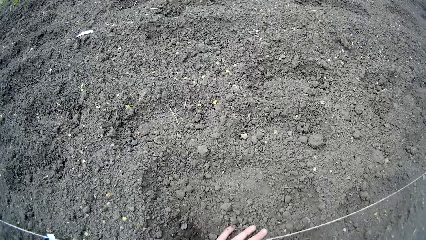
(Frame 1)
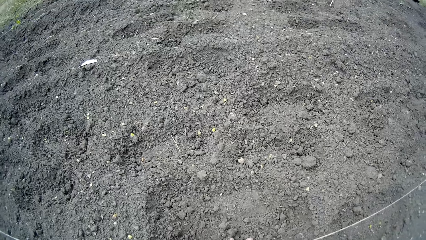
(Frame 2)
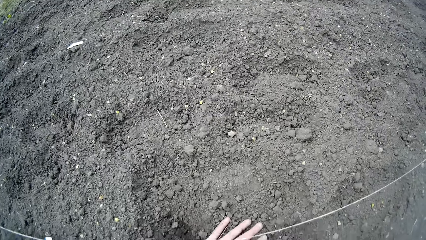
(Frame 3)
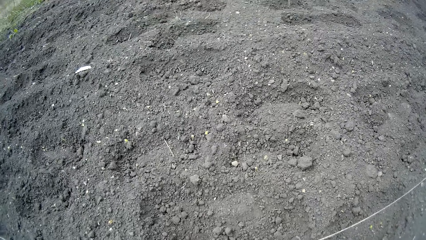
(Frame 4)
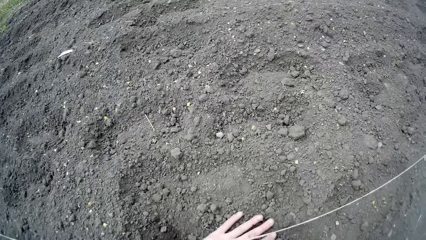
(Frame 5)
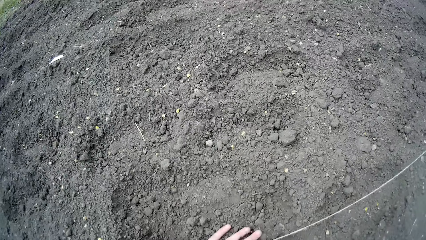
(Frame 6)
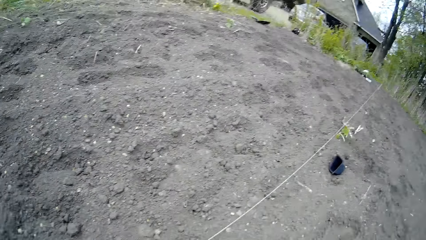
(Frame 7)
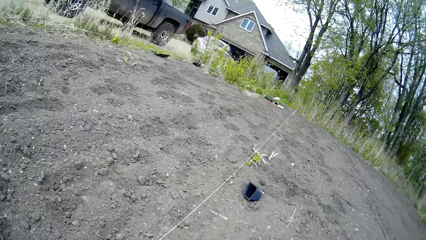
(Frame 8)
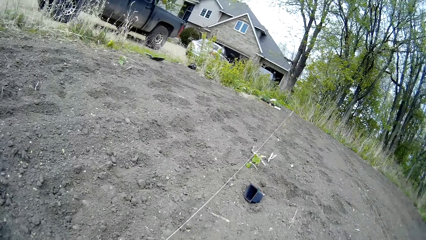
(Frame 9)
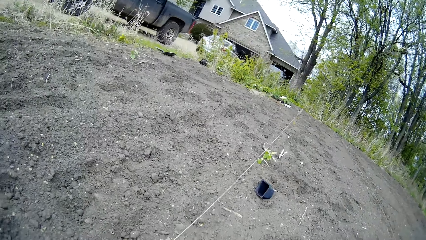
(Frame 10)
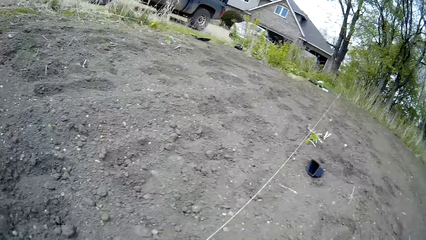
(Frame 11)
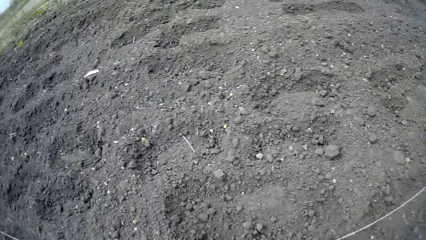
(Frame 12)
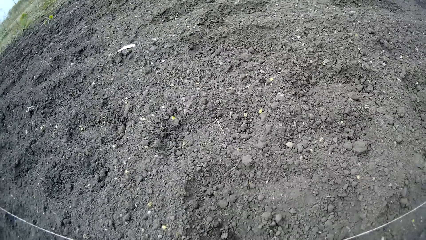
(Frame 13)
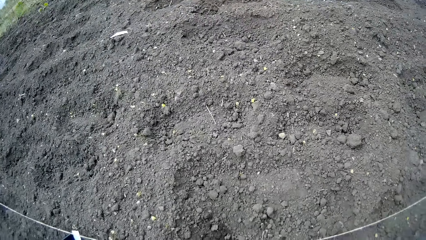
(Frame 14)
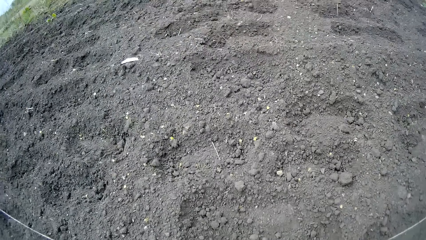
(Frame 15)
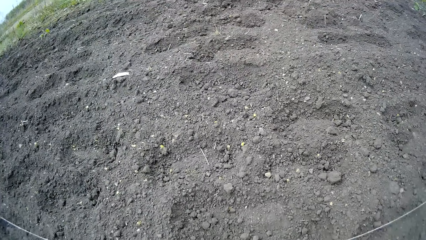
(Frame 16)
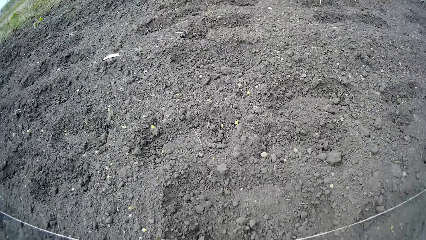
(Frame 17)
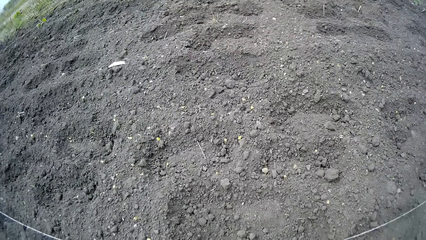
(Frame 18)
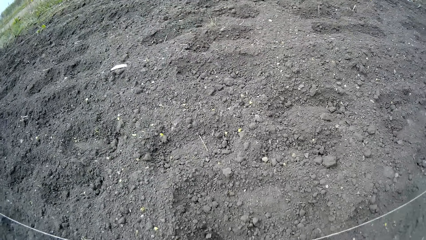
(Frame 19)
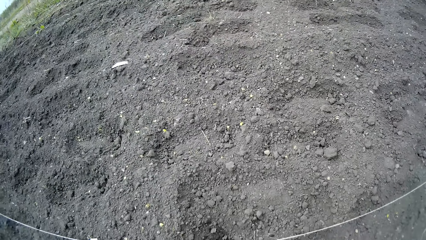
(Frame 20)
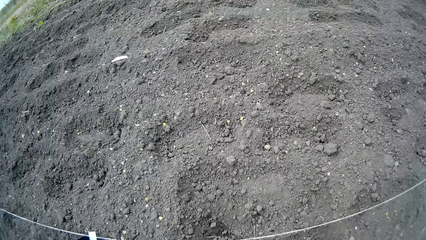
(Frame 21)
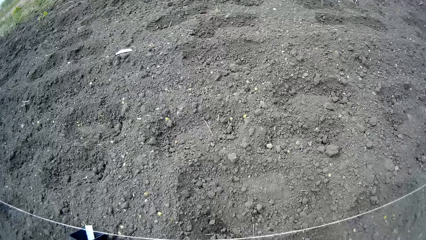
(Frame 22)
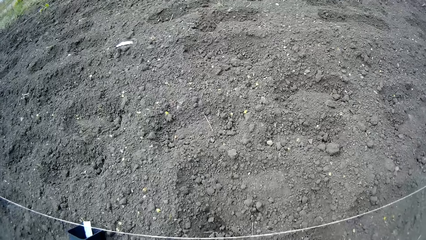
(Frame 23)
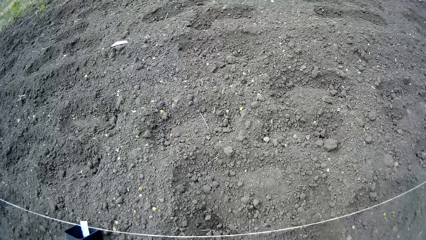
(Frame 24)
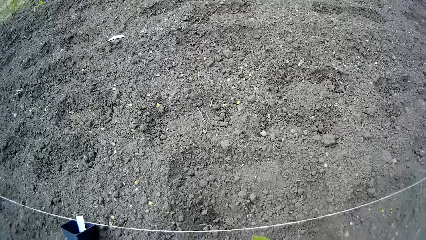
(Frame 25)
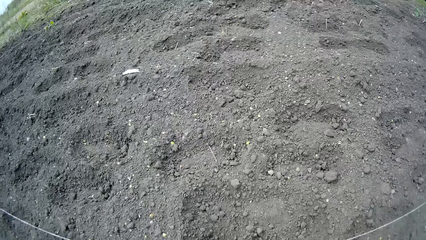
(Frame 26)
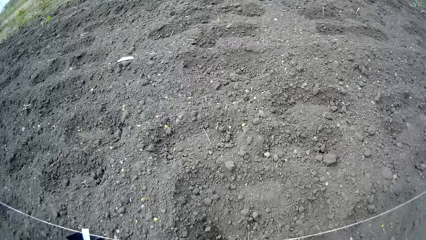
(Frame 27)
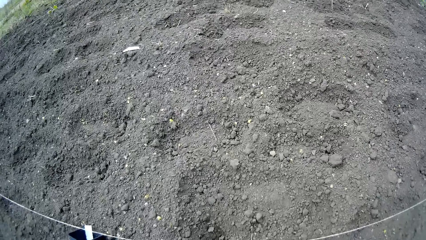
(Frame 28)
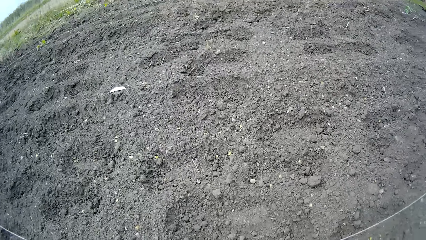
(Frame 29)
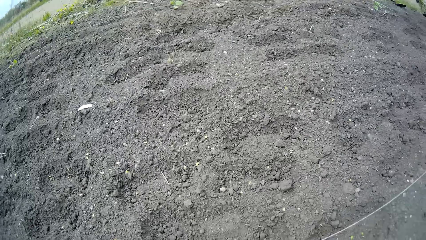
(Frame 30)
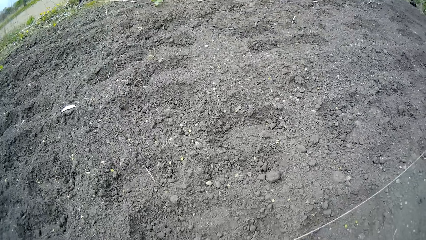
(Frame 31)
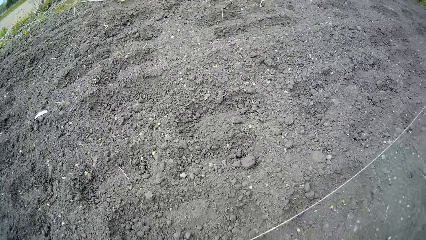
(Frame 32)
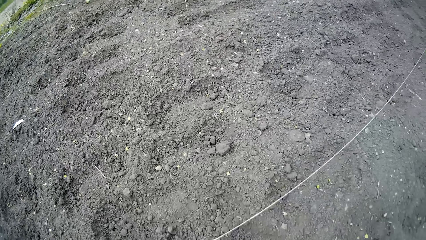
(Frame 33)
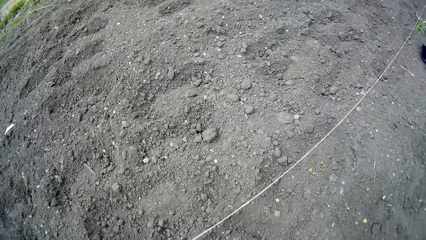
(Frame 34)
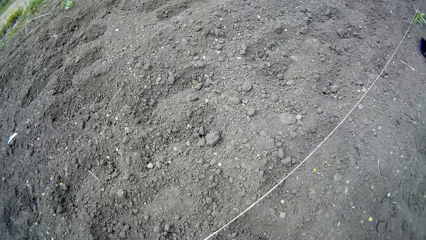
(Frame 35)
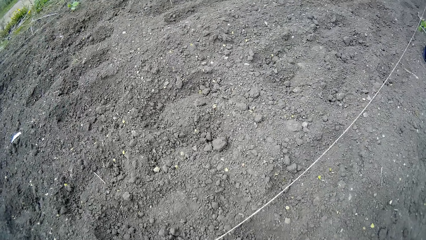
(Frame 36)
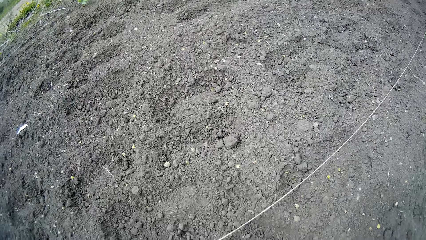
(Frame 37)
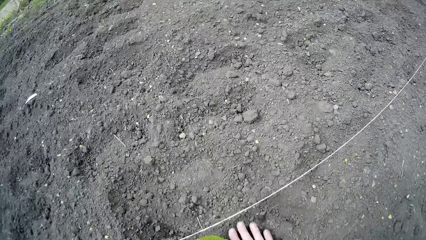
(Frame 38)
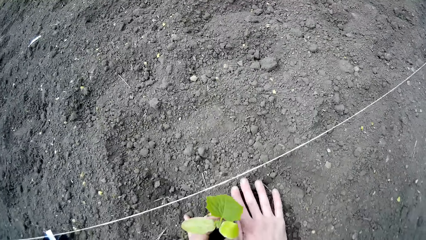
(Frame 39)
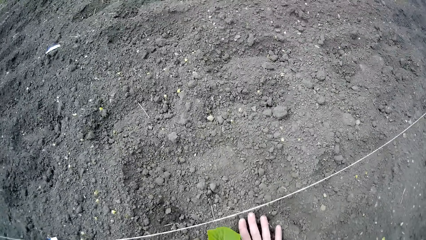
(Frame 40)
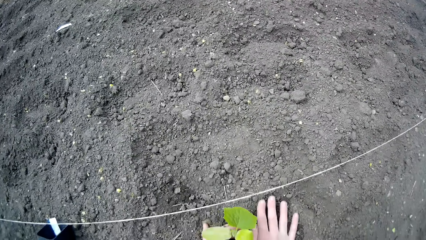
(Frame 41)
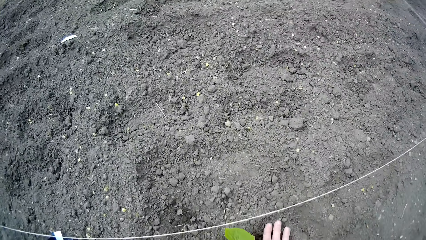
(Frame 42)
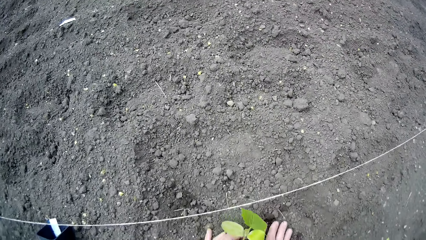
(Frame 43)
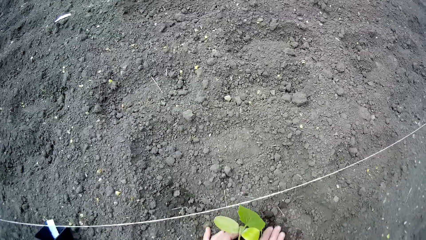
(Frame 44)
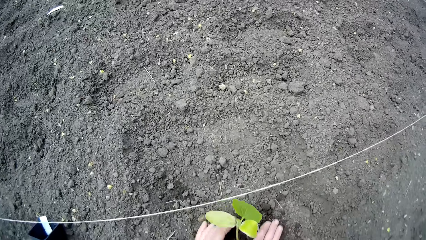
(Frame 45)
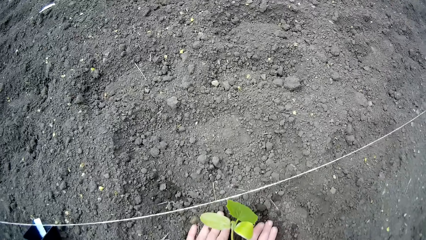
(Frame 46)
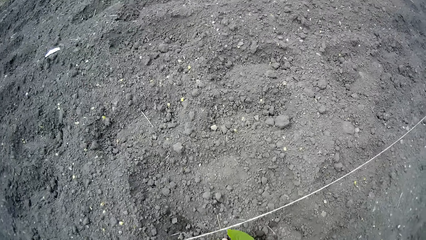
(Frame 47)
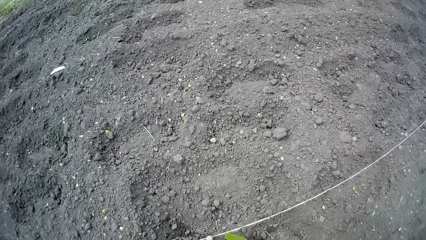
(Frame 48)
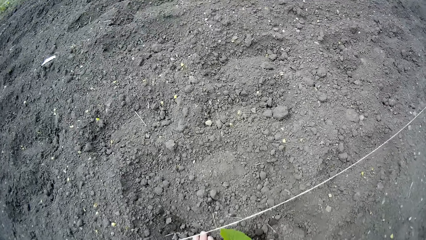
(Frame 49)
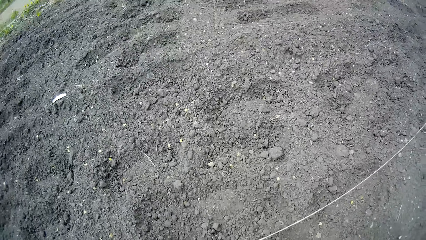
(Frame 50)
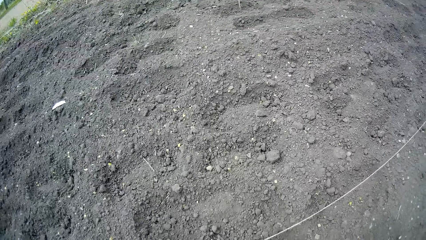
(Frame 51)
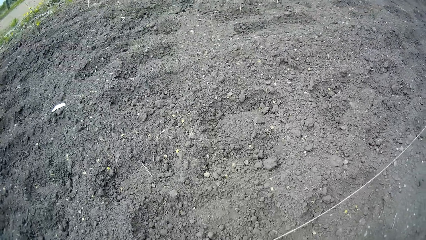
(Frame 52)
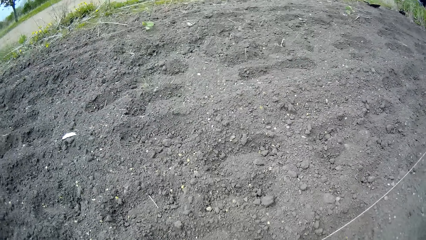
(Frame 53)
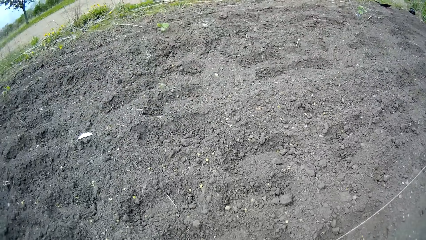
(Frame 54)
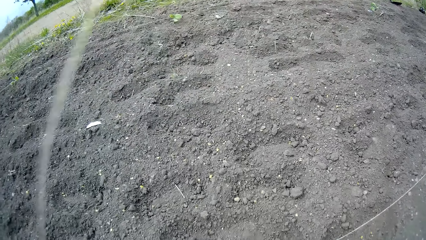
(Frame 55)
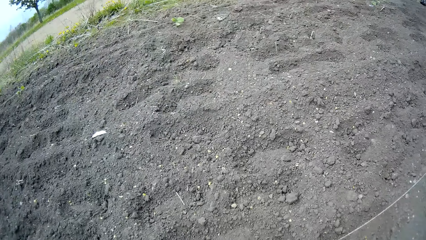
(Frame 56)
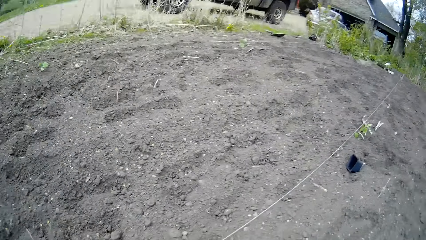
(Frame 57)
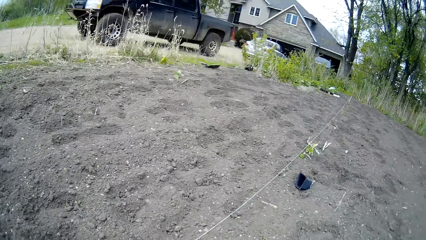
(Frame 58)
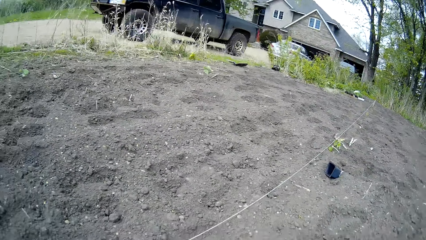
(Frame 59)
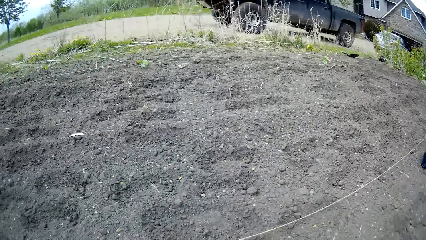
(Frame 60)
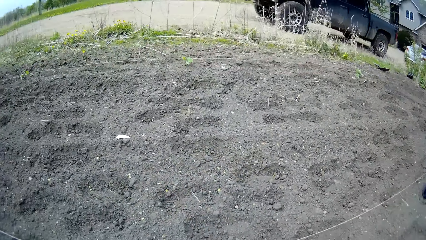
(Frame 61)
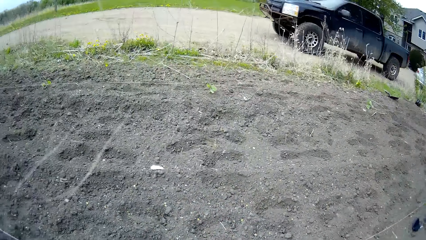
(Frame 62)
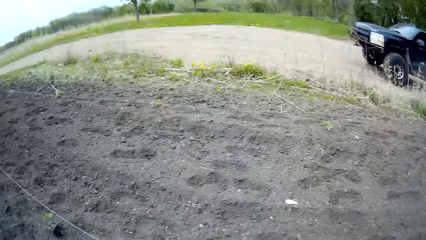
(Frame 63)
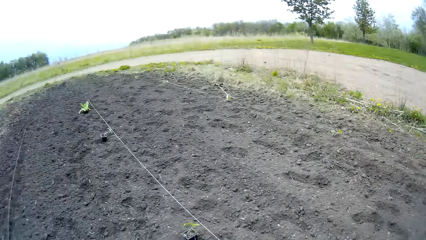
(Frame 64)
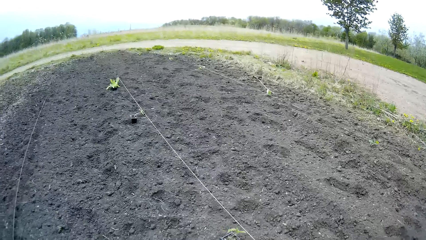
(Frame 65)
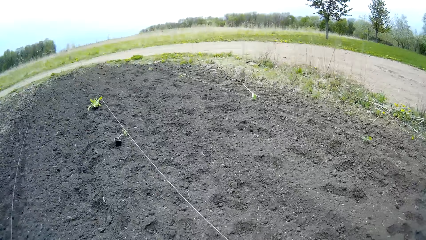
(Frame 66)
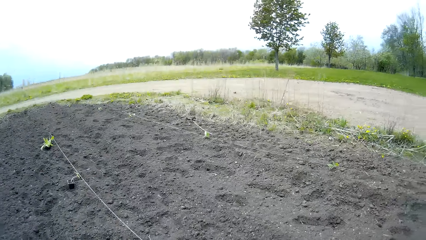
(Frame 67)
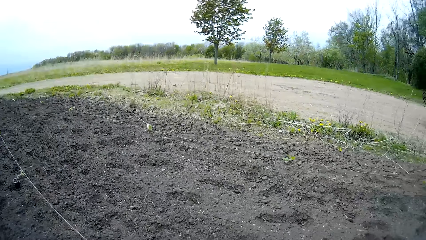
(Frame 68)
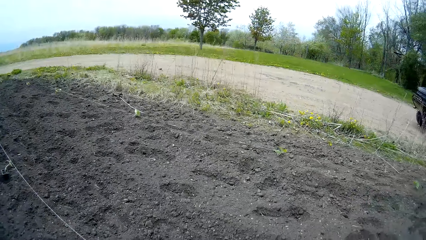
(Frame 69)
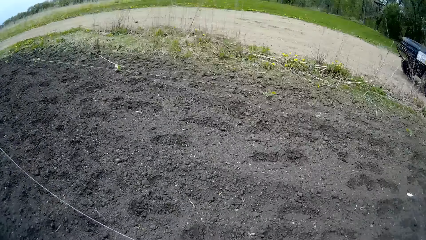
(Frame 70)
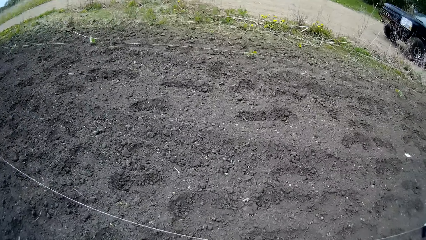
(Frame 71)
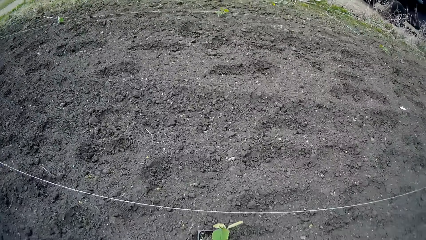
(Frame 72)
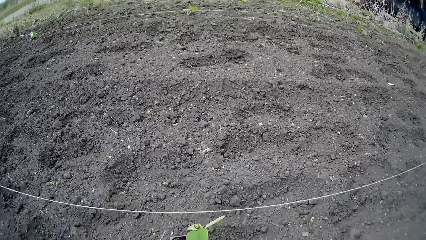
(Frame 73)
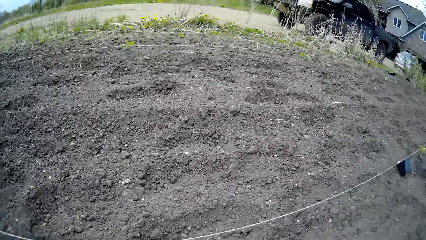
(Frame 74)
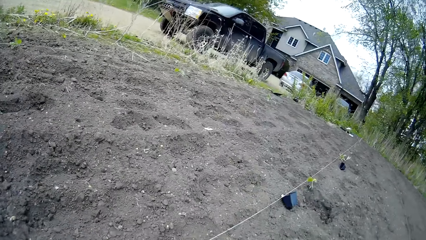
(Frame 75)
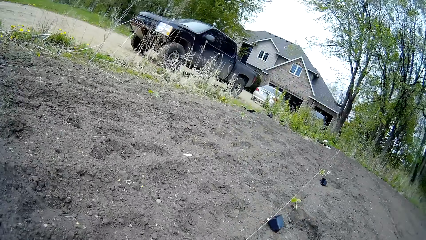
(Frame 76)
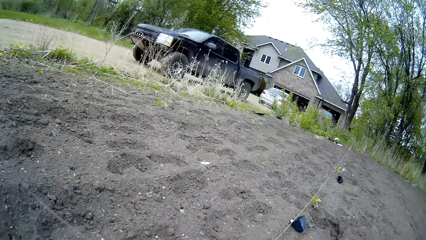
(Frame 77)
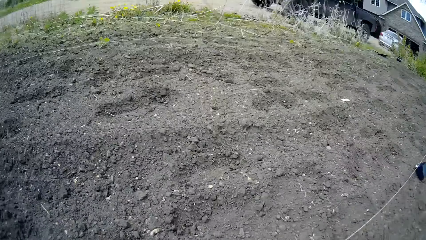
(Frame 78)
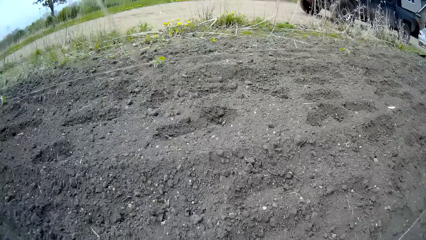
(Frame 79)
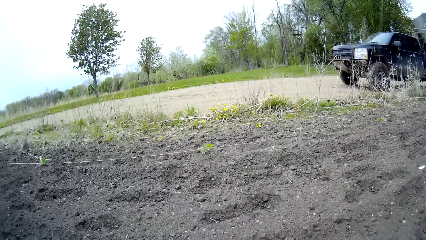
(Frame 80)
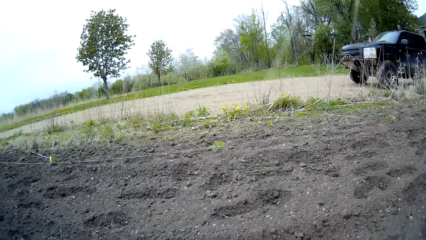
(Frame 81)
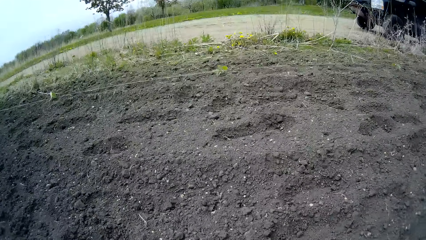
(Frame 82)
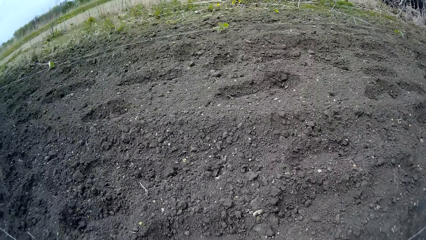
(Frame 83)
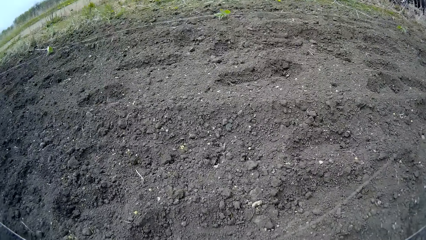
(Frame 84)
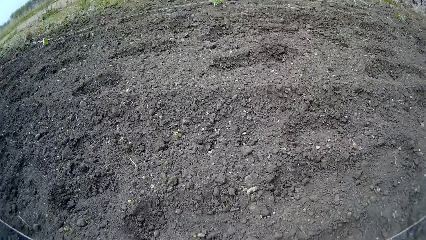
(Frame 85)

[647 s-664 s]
The camera wearer turns his head. He stands up, moves some steps in the garden, and bends down. He plants the plant in the ground.
